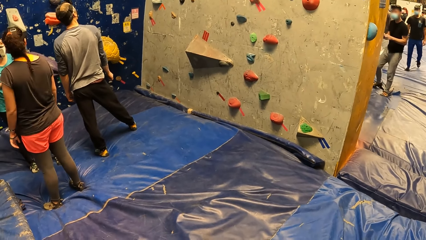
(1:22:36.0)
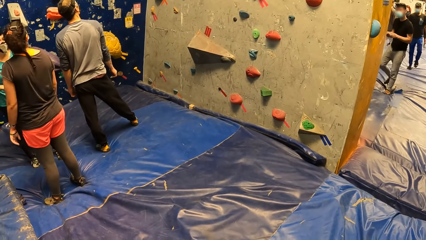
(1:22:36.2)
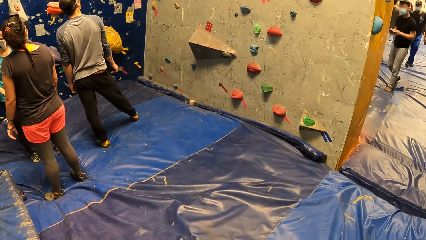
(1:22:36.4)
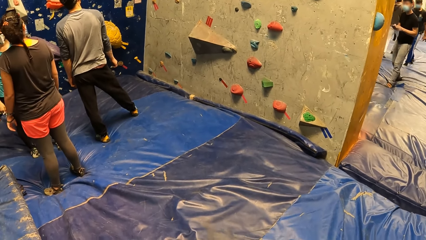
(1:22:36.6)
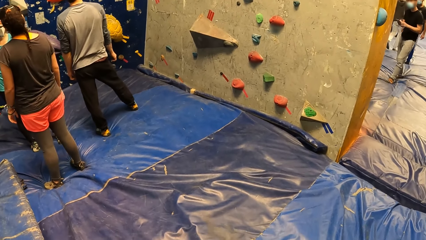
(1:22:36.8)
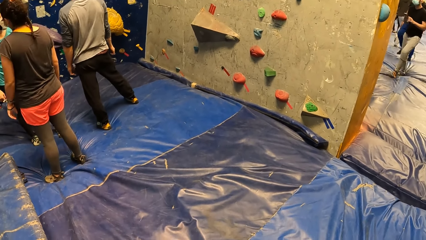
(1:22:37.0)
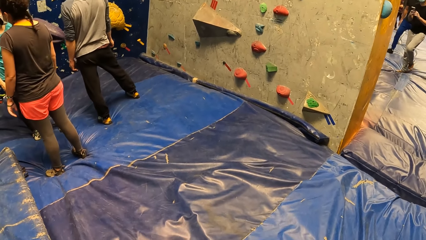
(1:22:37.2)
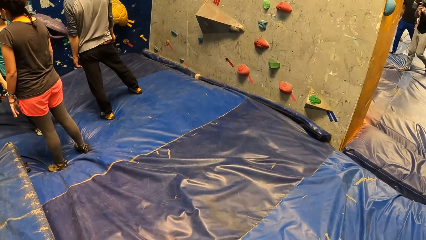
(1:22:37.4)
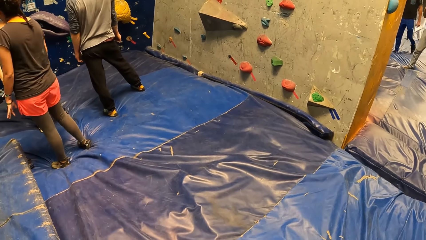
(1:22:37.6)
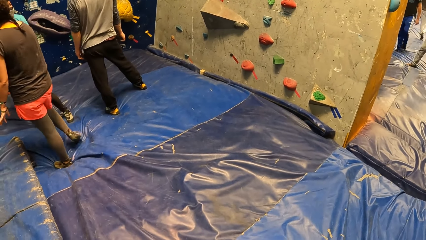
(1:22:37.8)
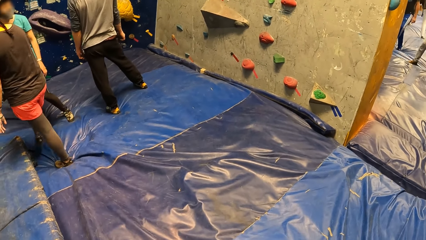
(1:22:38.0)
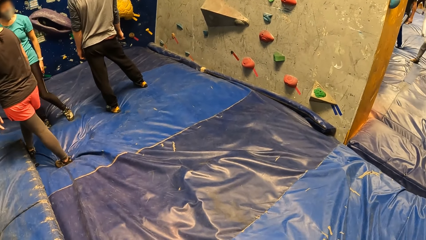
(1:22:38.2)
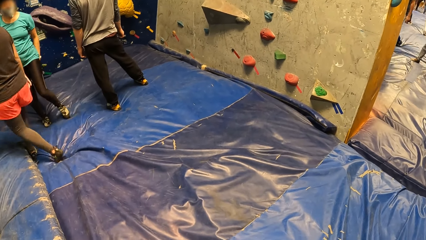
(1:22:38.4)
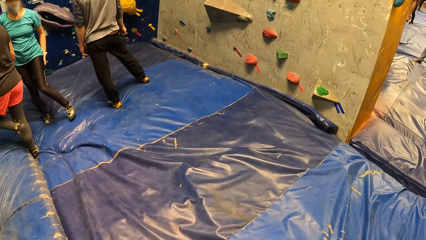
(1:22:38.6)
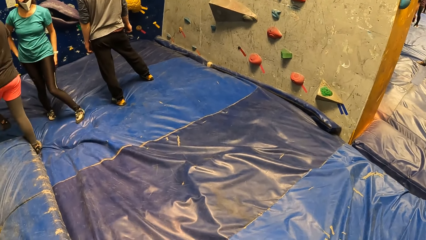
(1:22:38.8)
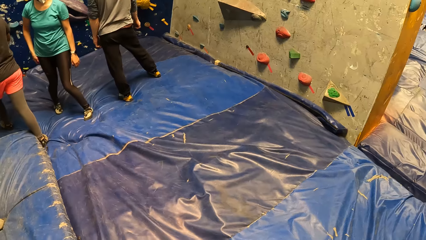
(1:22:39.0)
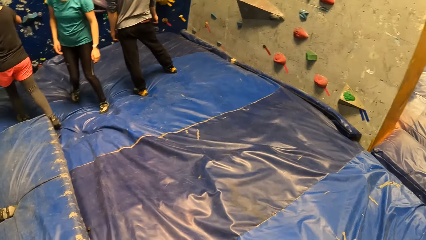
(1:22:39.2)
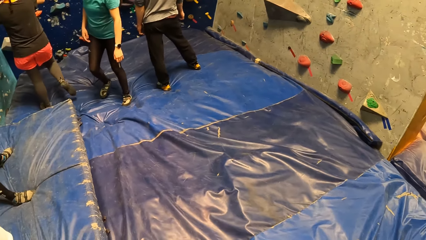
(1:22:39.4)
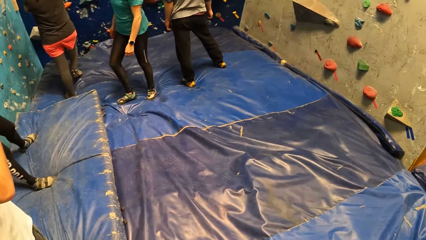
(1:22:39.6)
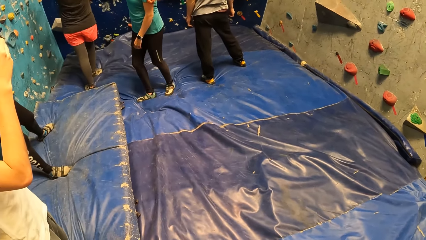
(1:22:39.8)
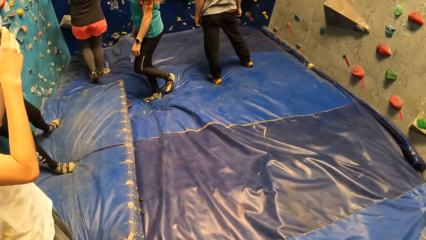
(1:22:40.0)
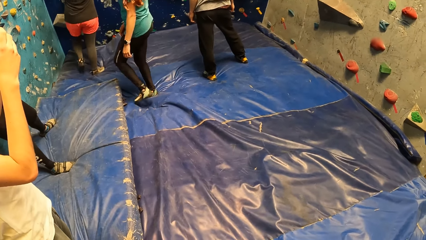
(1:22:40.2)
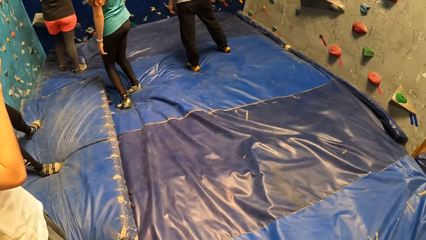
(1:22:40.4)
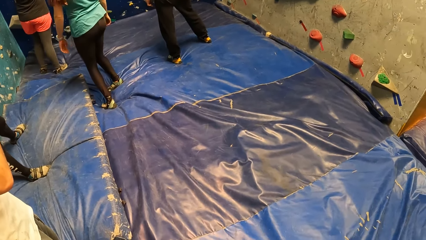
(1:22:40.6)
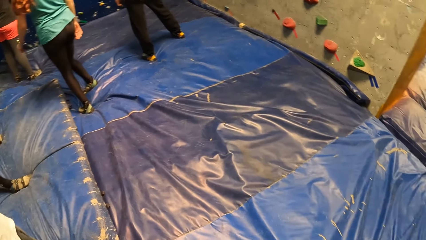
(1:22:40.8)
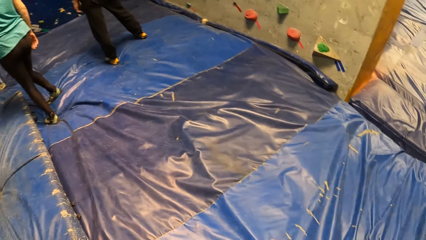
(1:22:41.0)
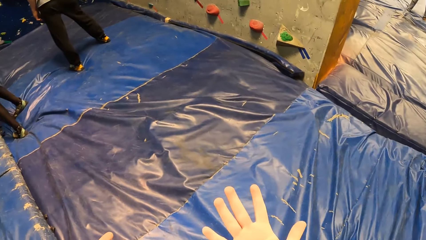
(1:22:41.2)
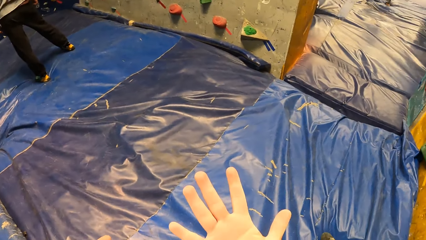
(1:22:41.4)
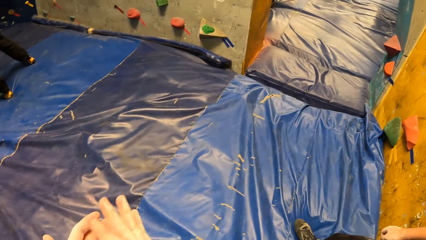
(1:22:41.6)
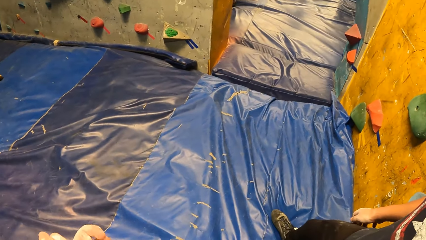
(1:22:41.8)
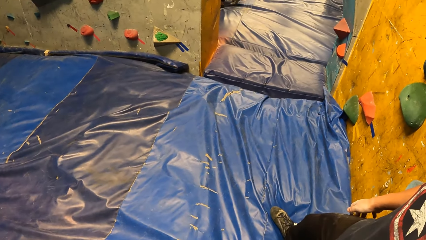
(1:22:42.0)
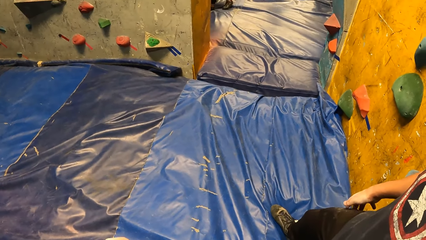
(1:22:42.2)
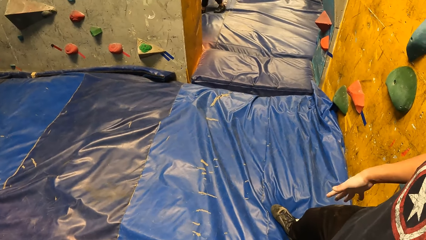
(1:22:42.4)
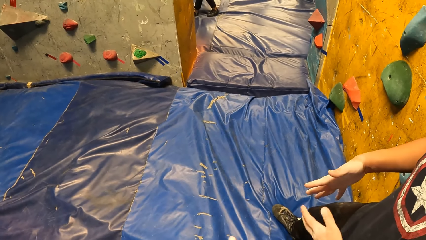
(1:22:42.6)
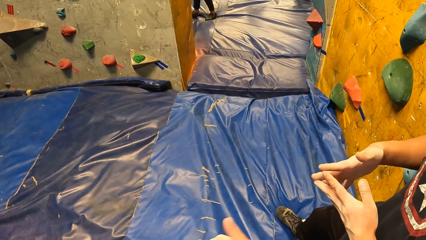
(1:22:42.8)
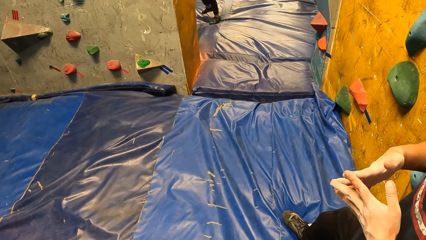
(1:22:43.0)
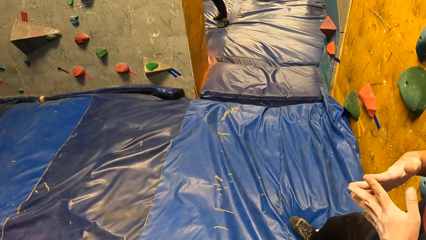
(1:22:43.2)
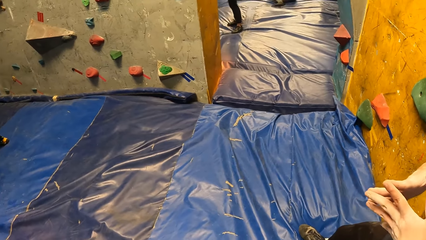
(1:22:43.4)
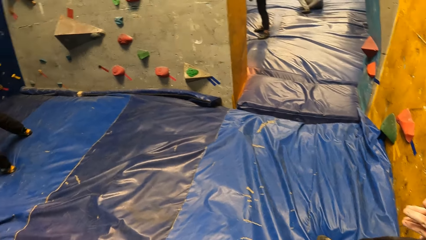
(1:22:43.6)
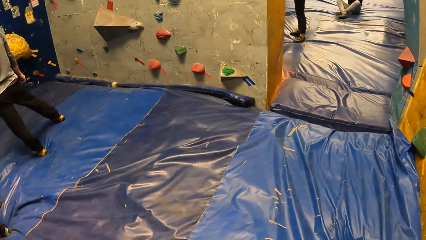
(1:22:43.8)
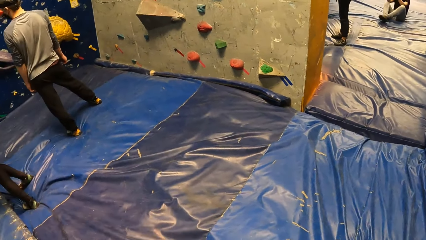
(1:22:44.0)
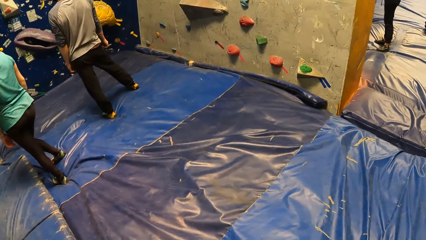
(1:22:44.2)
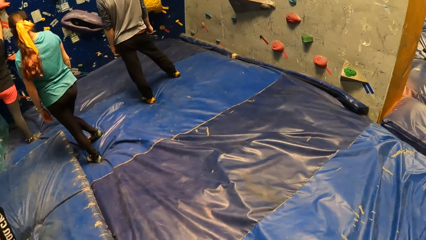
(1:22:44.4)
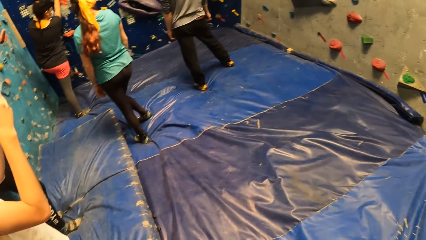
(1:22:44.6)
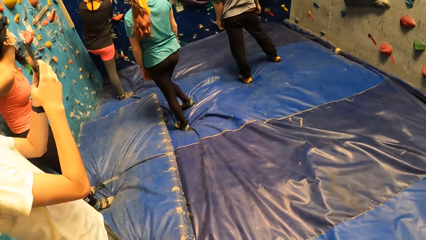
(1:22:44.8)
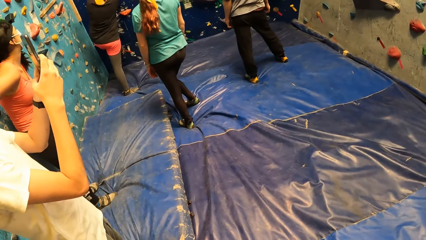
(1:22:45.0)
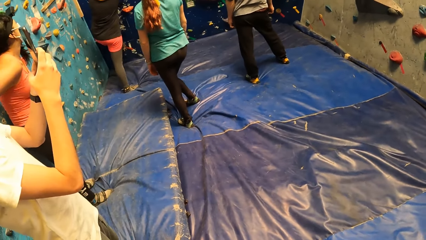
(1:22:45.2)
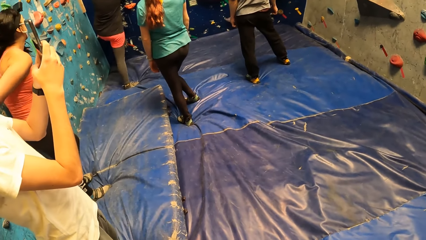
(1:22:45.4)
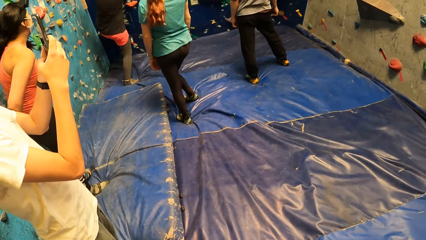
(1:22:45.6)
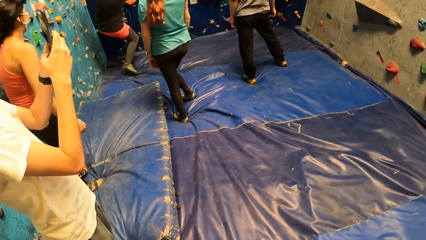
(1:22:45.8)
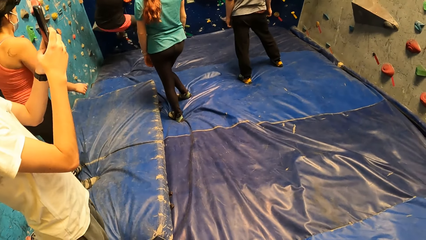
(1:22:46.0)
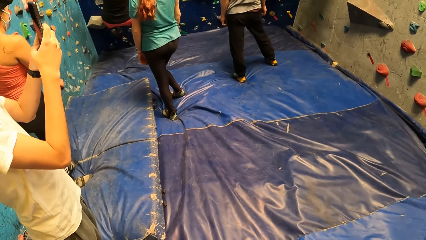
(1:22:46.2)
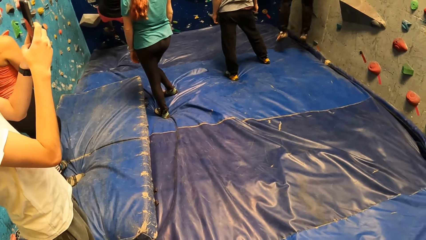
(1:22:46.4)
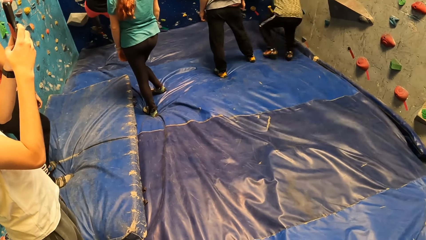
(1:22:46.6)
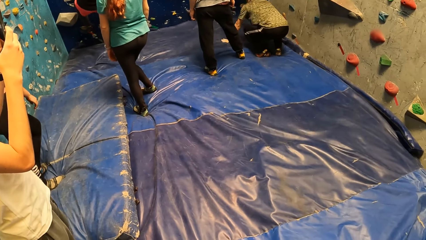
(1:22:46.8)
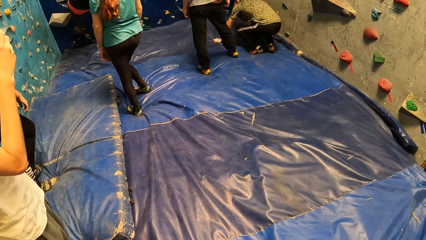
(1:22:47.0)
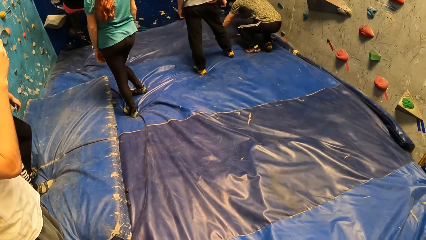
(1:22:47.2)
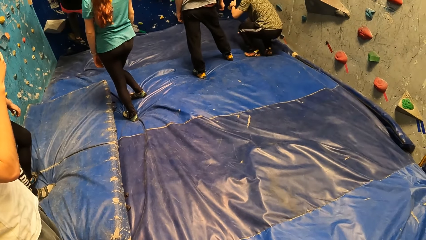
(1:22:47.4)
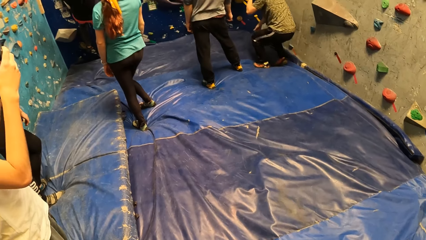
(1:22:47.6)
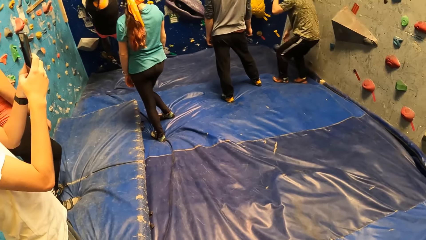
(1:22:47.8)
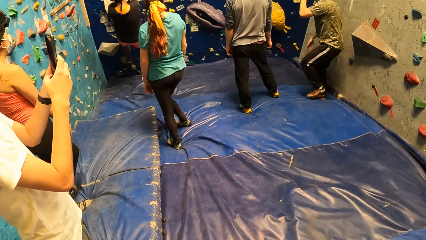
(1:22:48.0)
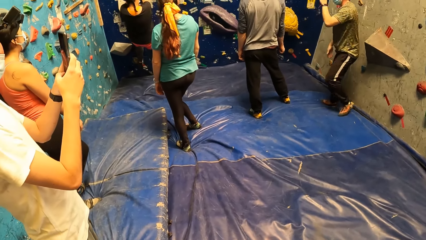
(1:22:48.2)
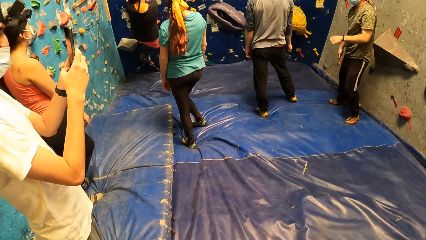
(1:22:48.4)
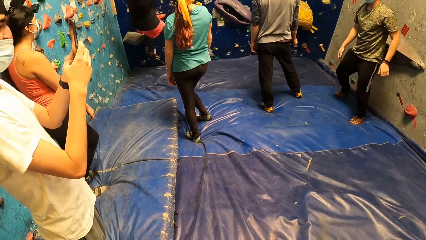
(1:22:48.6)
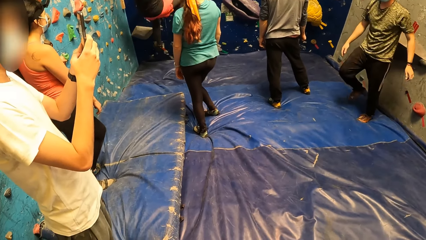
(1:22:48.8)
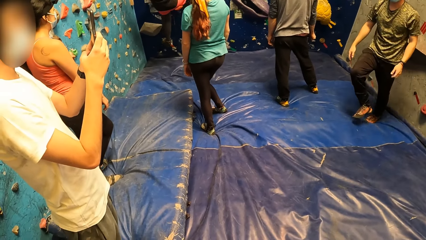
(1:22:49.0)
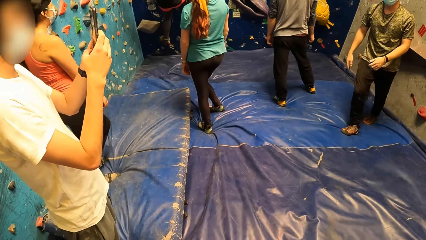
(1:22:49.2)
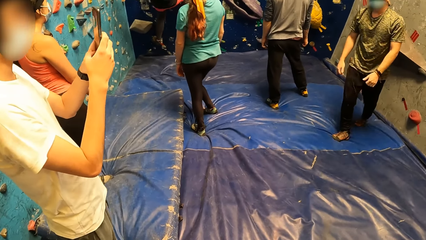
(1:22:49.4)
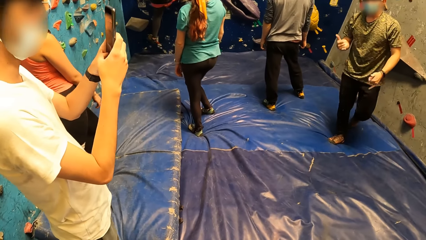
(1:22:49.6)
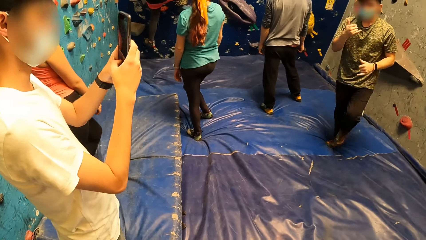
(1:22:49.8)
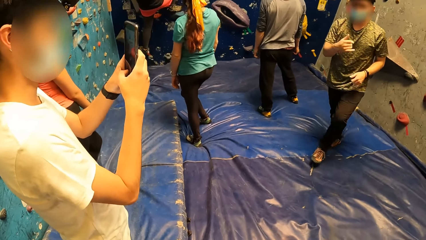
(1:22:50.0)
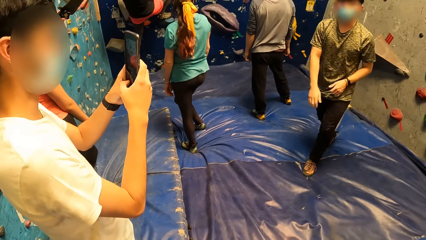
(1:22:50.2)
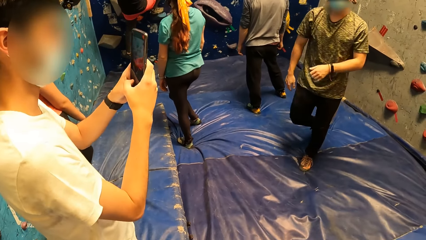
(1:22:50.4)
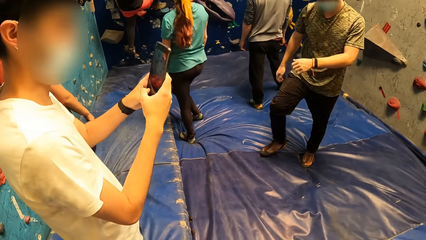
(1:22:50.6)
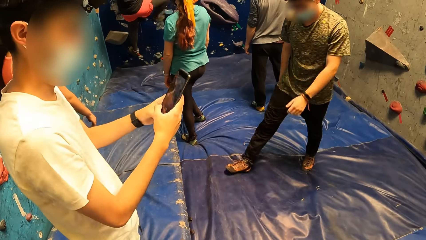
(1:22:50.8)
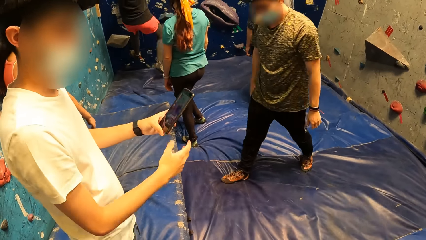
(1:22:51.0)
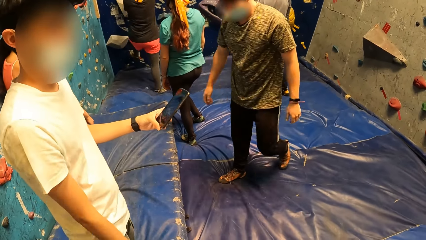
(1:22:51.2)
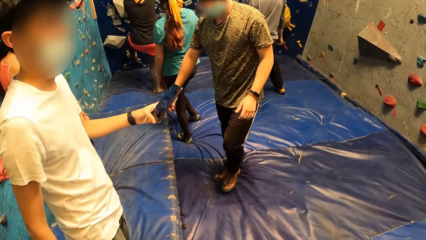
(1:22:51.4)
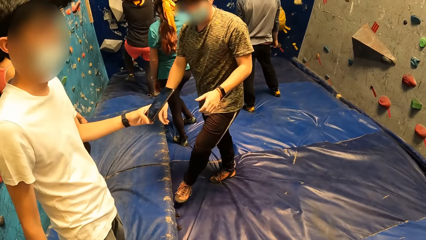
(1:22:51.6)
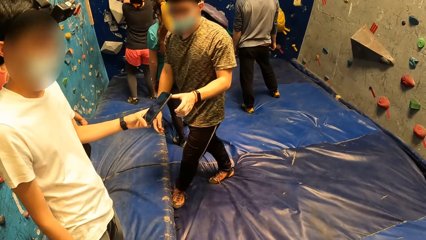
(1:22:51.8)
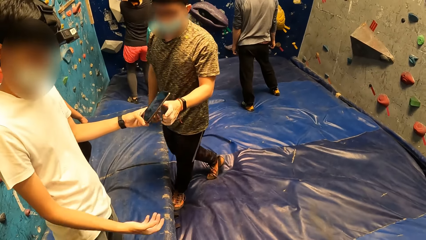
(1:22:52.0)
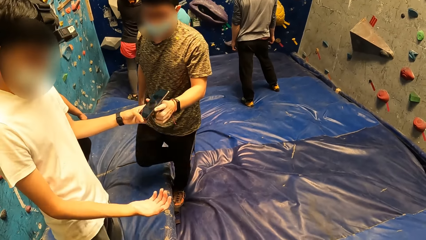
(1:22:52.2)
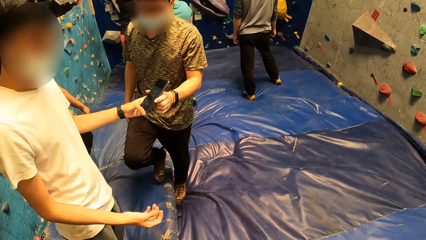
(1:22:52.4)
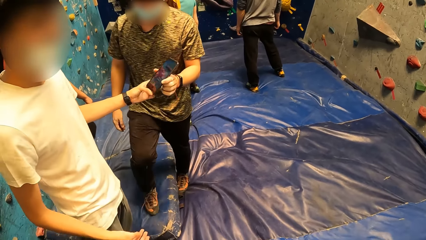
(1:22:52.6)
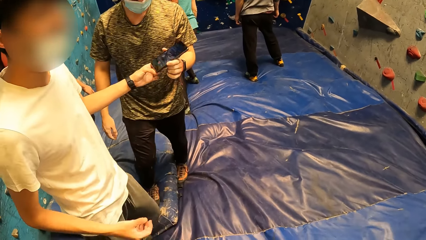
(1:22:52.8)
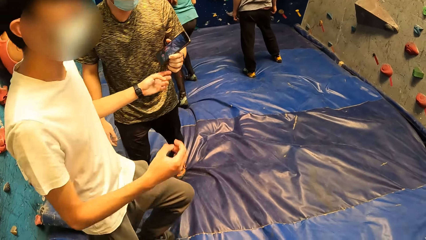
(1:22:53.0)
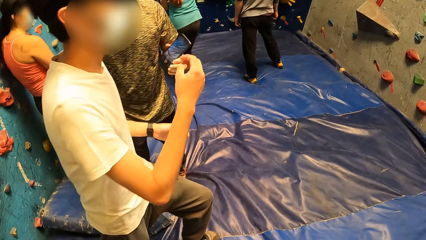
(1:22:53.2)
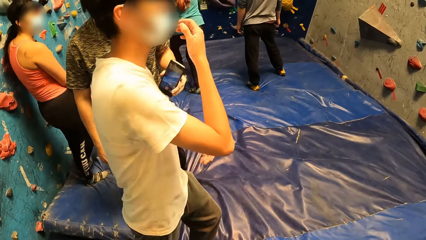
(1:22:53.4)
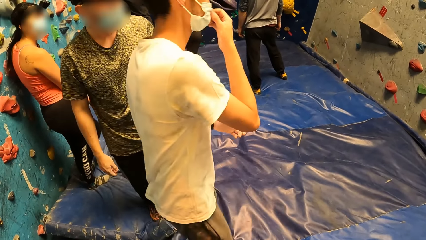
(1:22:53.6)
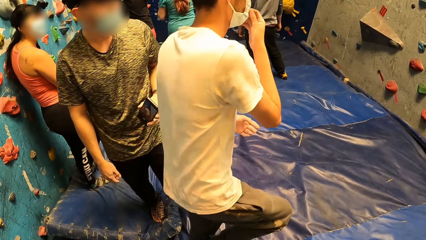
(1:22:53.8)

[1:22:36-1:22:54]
A woman moves forward. Another woman moves. The camera wearer rubs his hands. The man jumps down to the padded floor. The man walks towards another man. The other man hands over the phone to the first man.
